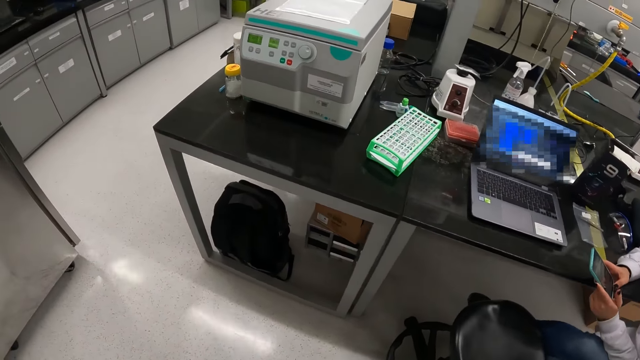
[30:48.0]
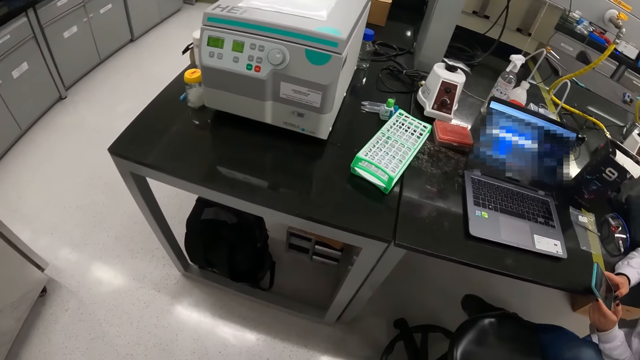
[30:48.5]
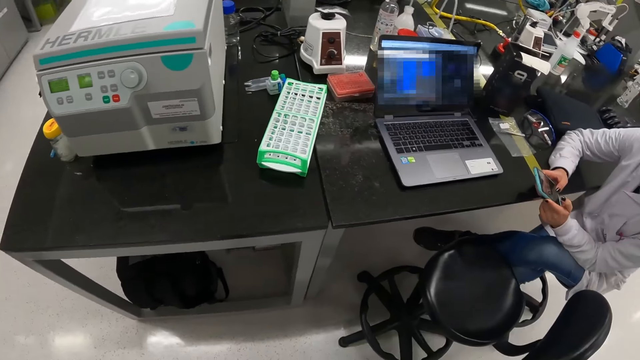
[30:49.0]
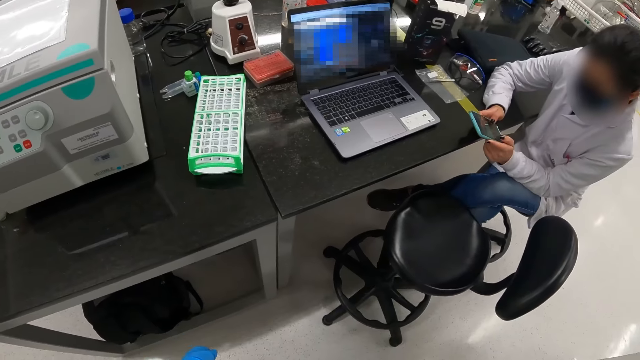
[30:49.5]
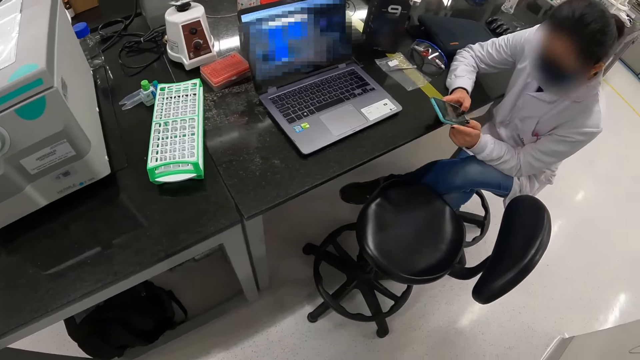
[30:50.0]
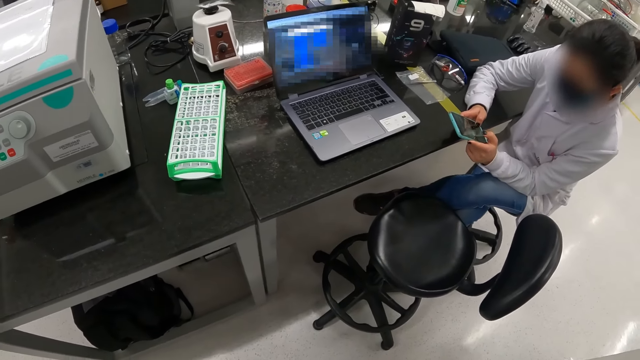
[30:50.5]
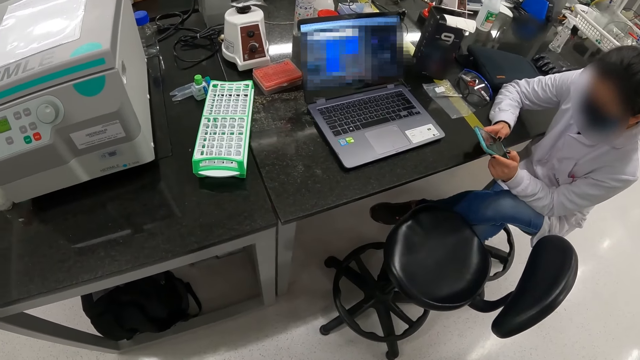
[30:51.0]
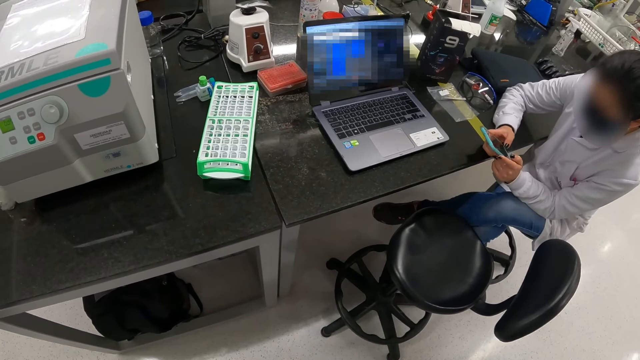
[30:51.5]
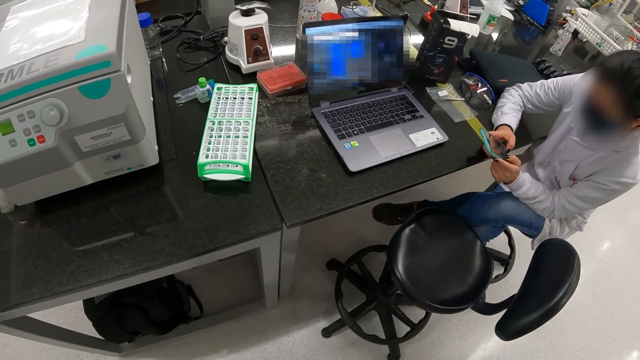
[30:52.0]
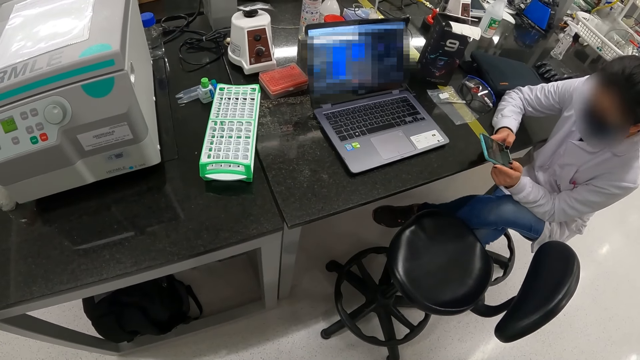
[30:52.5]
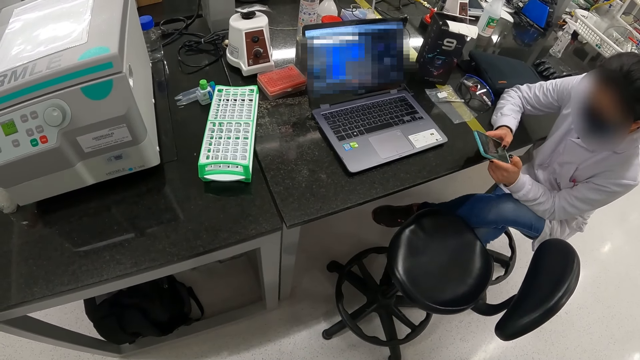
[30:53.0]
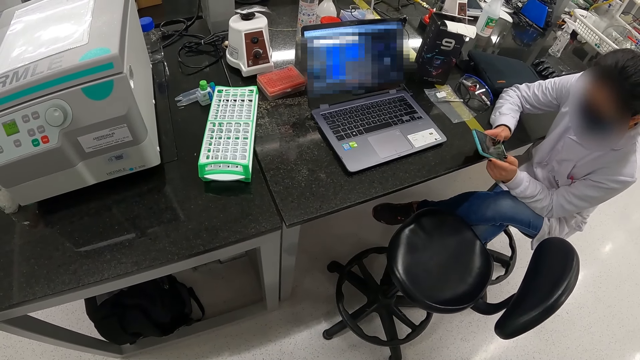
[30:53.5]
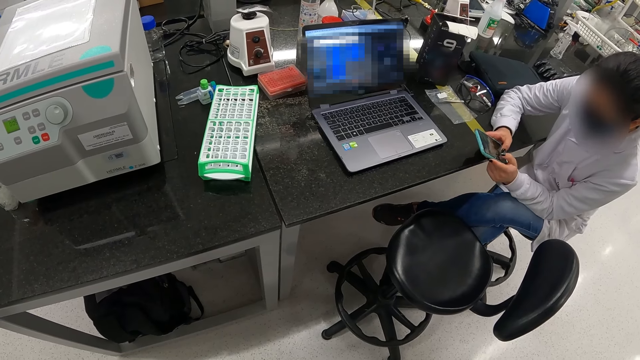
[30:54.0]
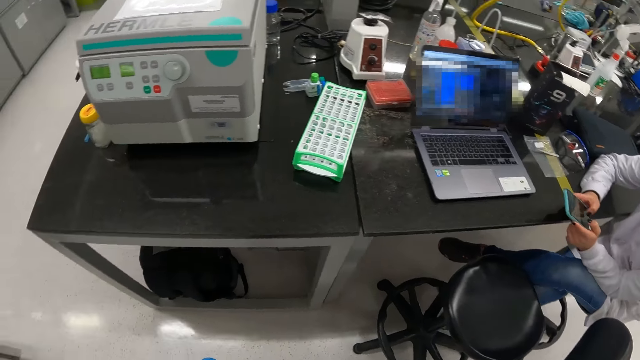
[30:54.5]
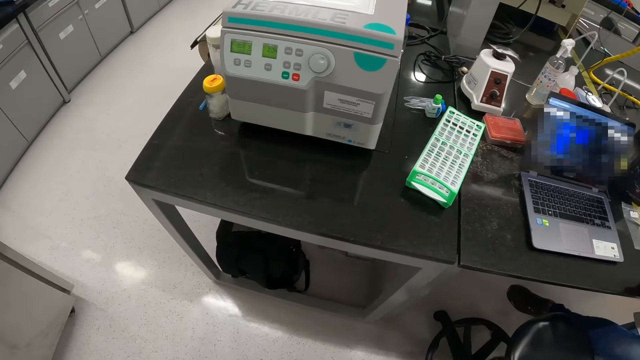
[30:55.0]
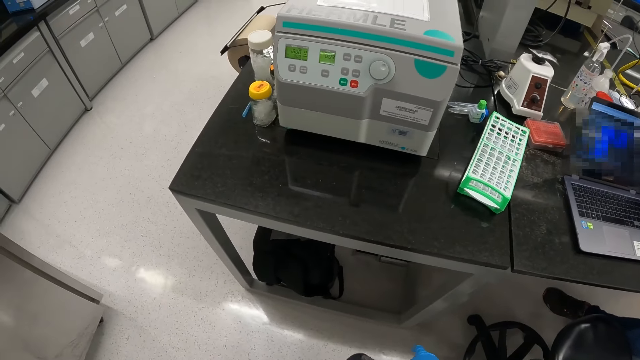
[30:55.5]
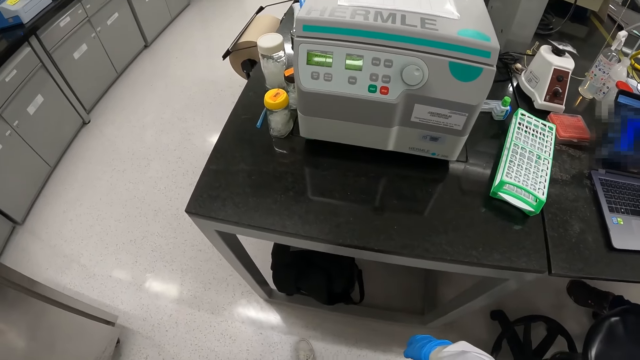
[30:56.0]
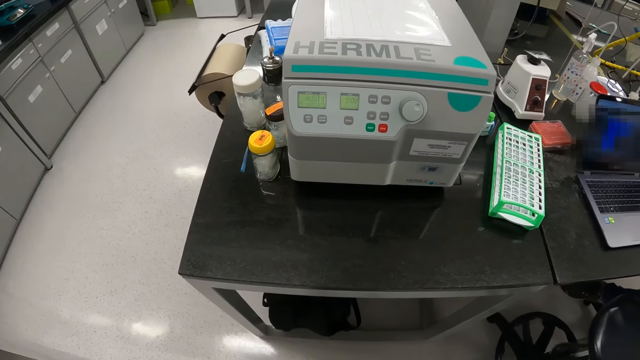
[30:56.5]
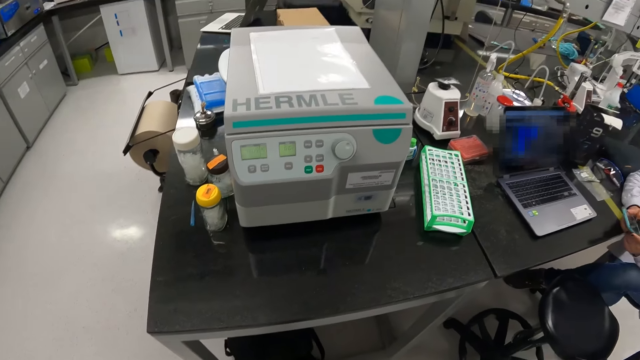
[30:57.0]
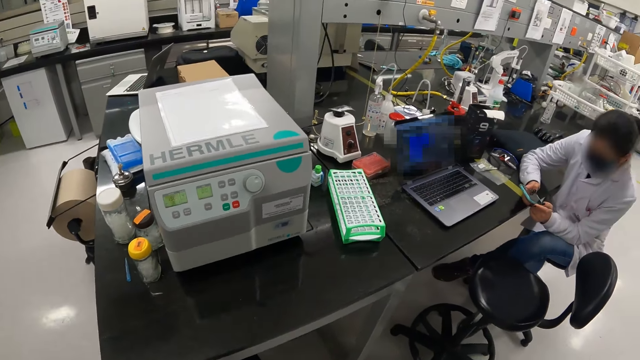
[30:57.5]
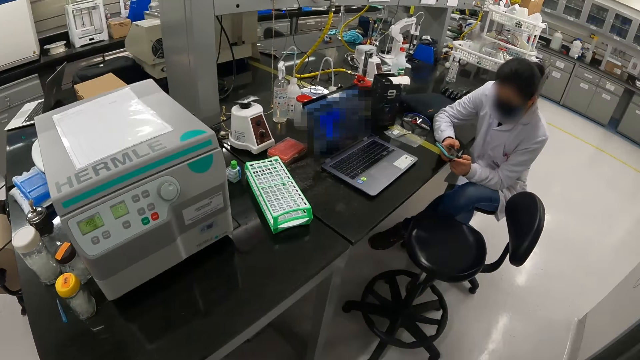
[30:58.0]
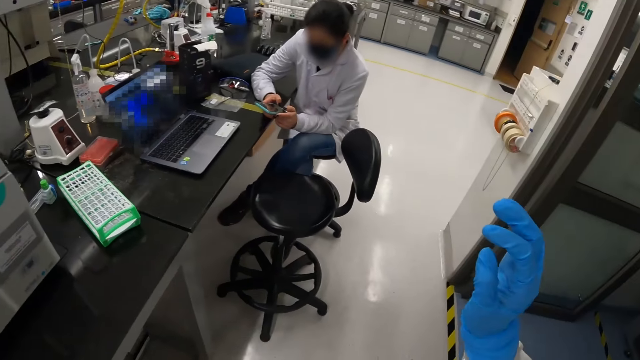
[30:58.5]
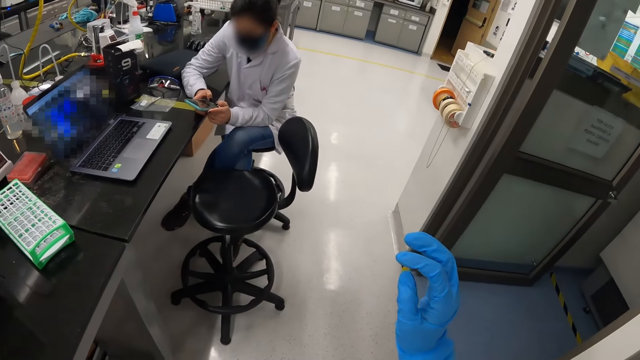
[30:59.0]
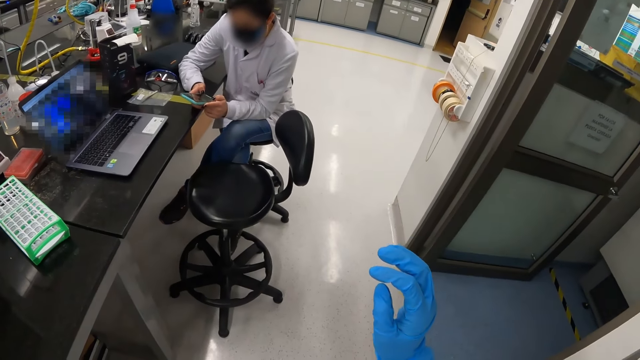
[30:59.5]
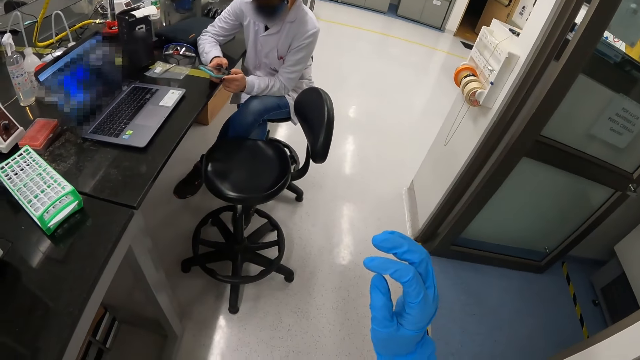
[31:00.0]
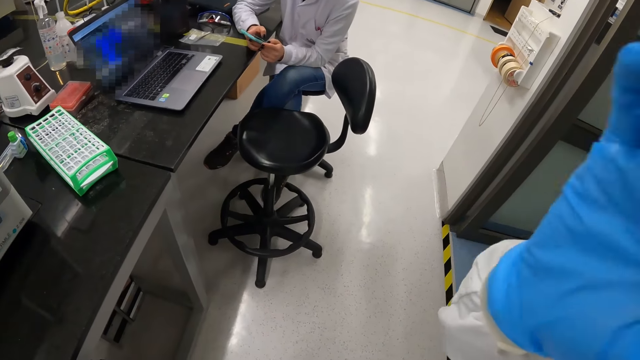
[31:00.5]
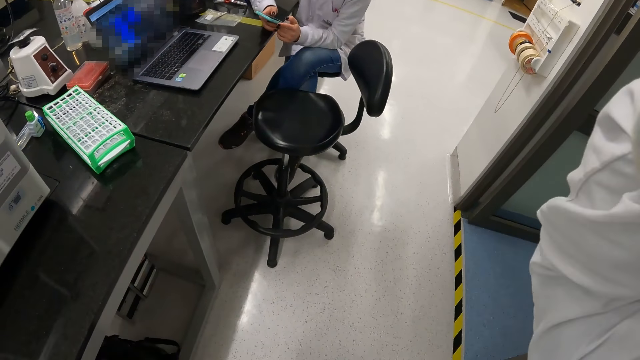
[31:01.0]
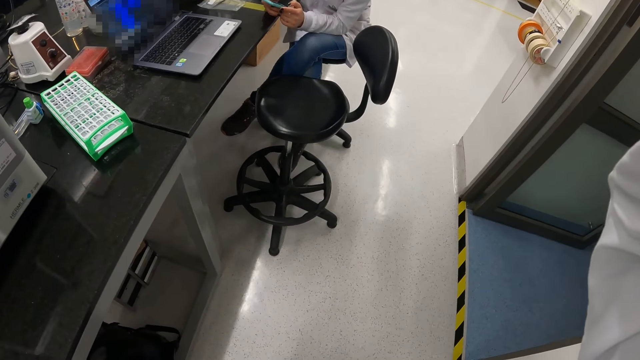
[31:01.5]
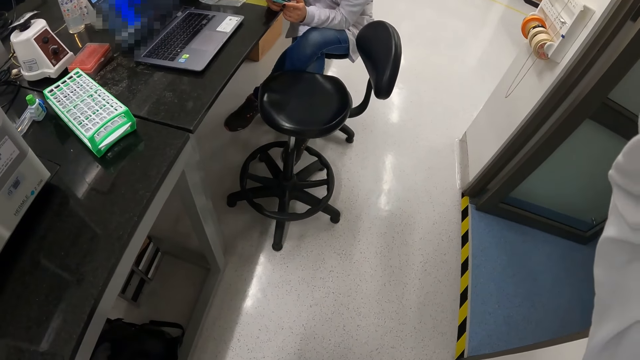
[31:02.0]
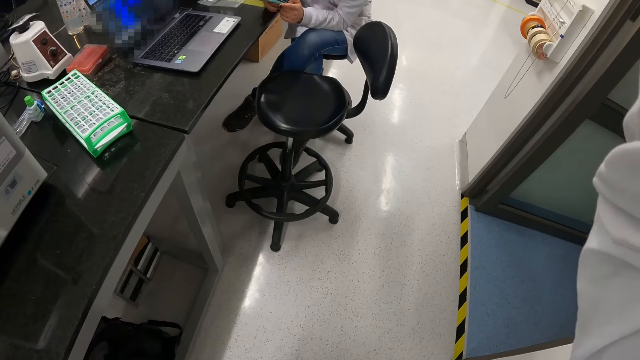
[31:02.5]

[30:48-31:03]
A woman scrolls the phone. The camera wearer looks around the lab. The woman scrolls the phone. The camera wearer moves hands.

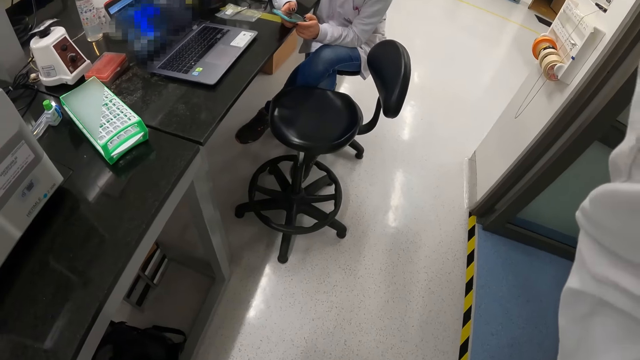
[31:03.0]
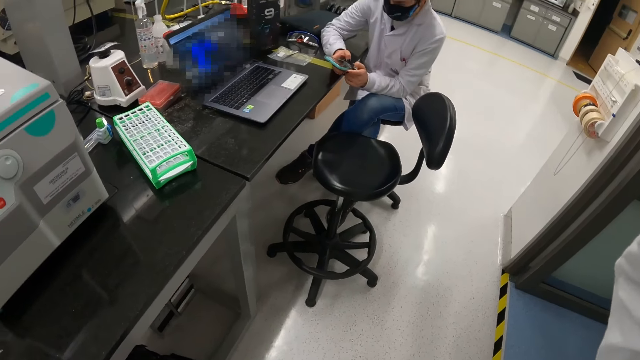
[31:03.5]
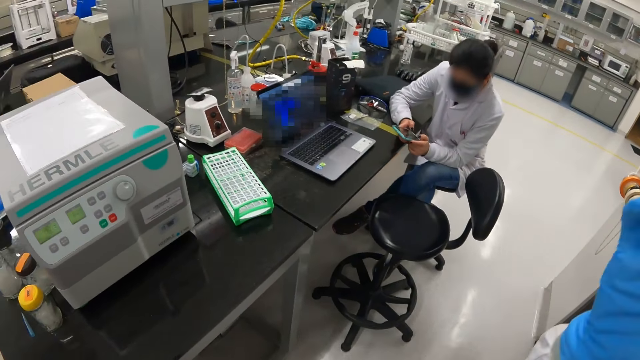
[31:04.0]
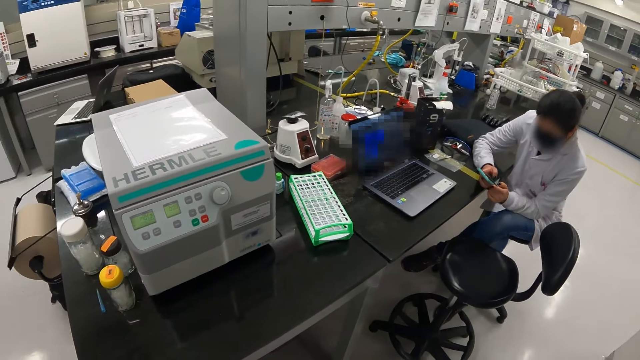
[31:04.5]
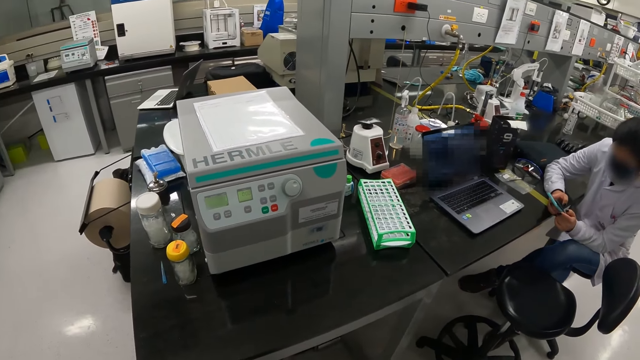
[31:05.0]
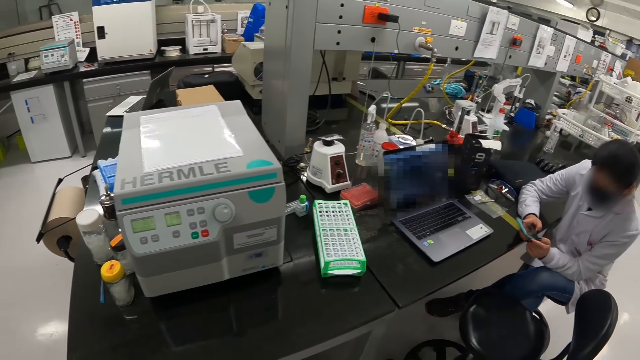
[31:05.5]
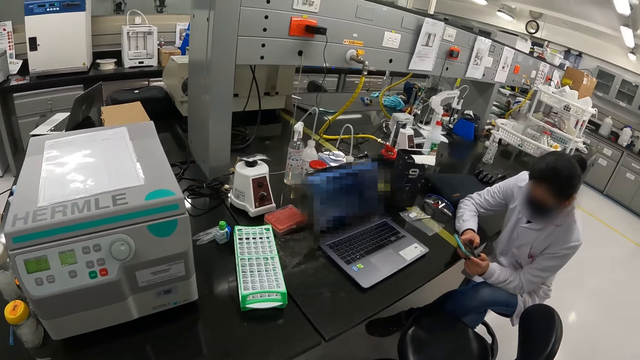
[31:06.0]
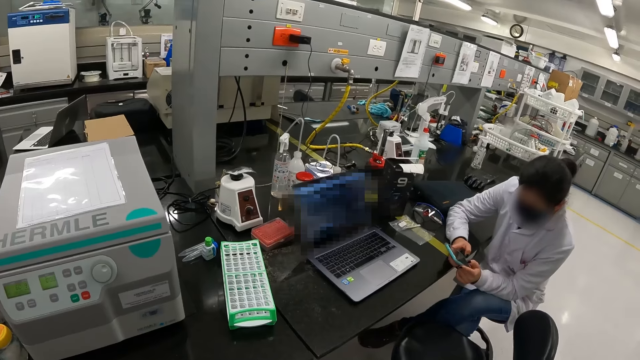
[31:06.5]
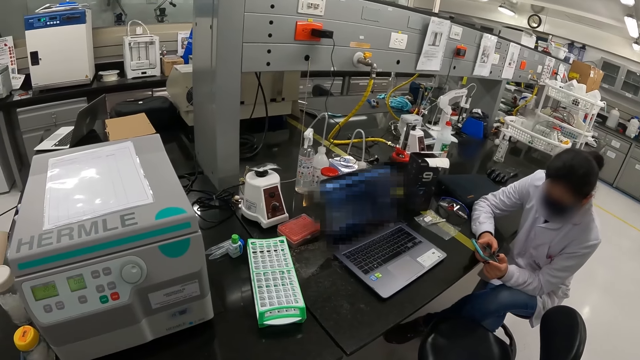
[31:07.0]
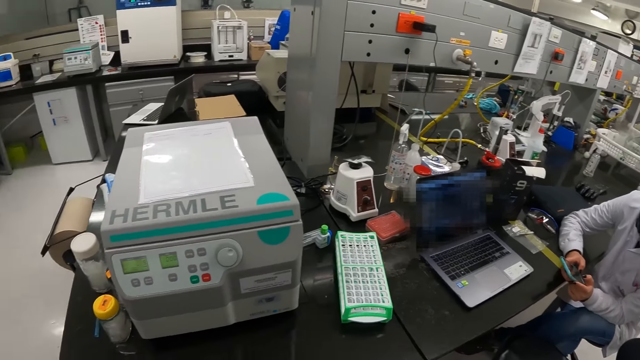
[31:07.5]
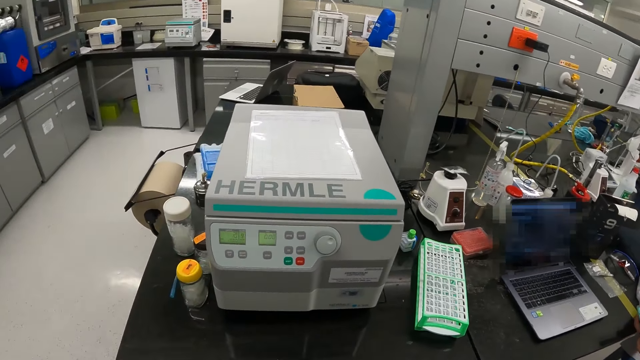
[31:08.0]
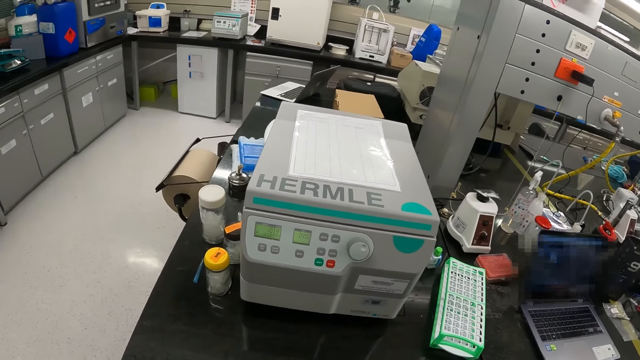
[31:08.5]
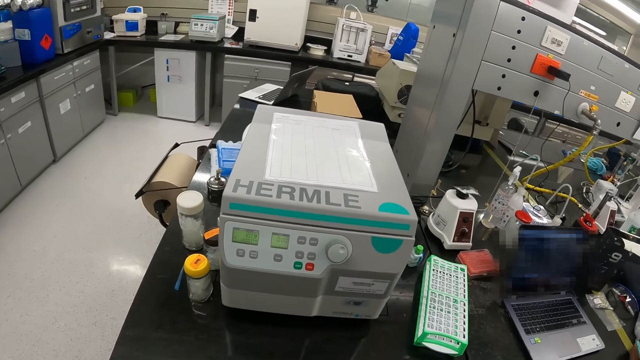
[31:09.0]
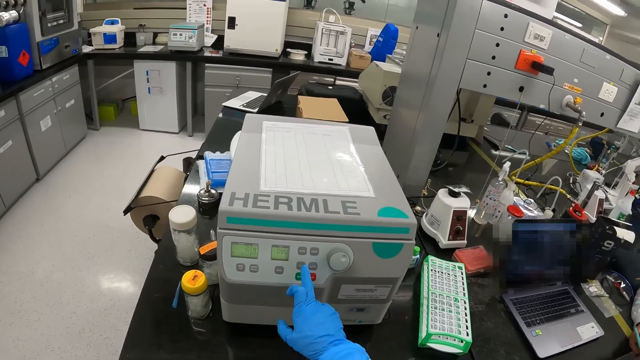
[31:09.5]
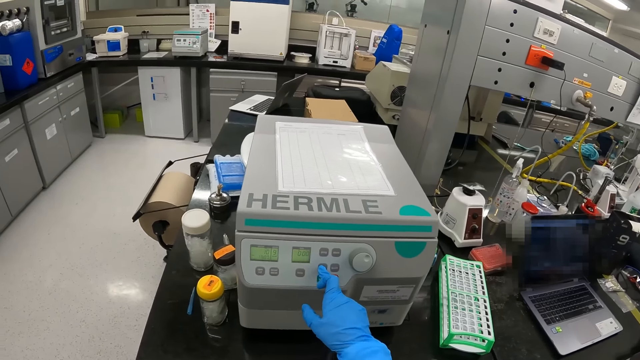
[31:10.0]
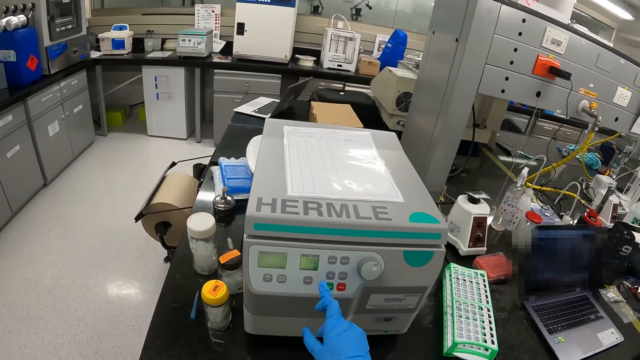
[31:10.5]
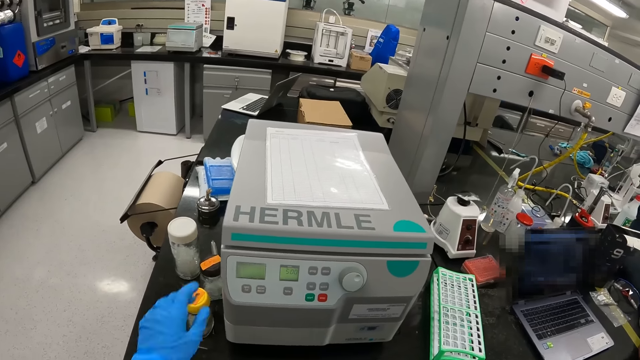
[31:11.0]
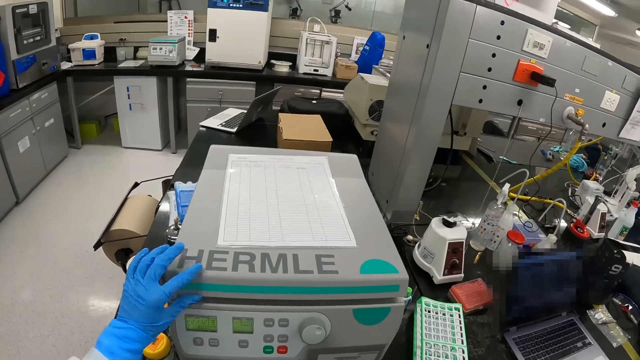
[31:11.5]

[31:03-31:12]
The camera wearer looks around the lab. He presses something. He operates a centrifuge with his right hand. He opens something.
